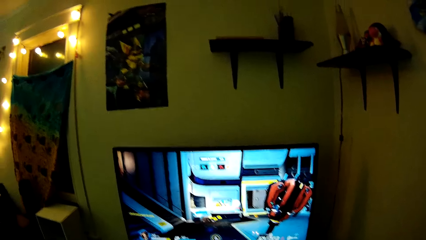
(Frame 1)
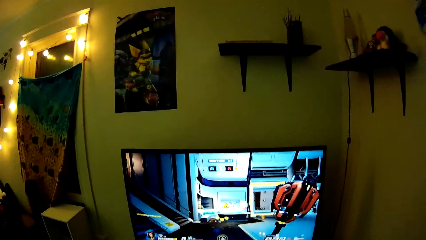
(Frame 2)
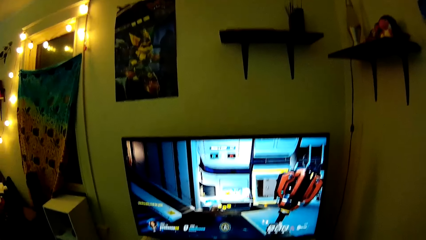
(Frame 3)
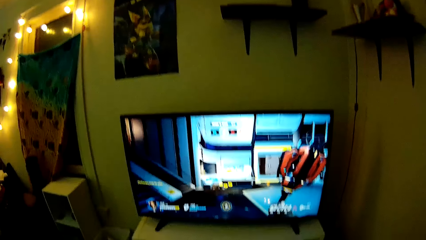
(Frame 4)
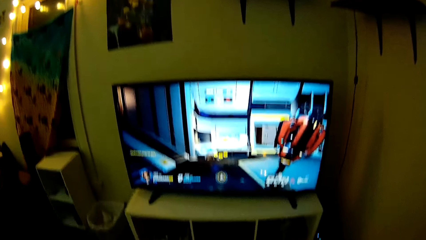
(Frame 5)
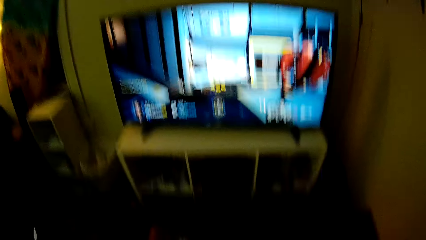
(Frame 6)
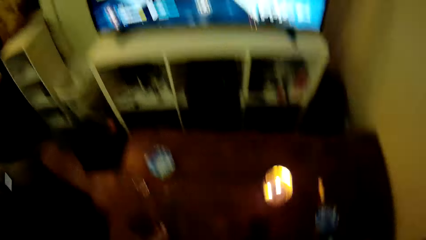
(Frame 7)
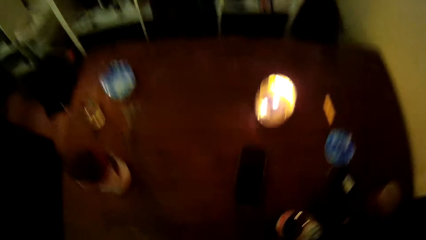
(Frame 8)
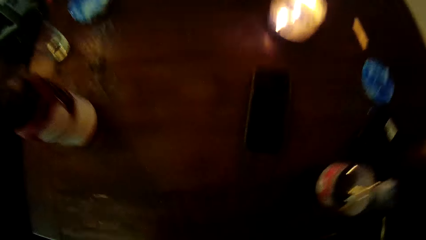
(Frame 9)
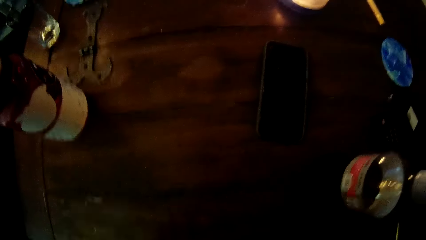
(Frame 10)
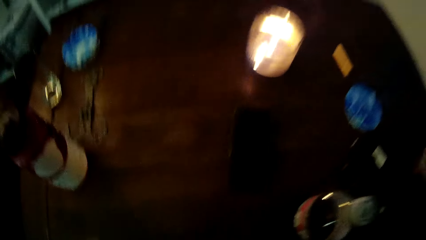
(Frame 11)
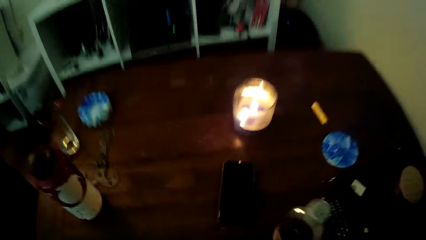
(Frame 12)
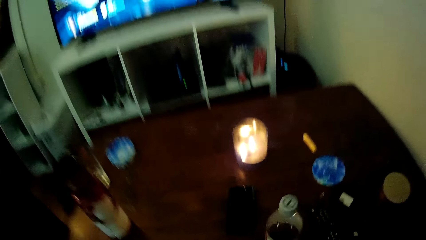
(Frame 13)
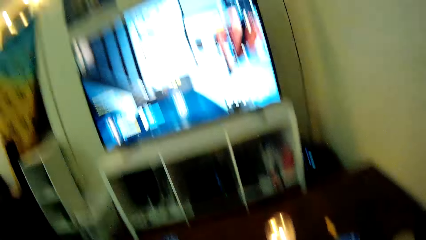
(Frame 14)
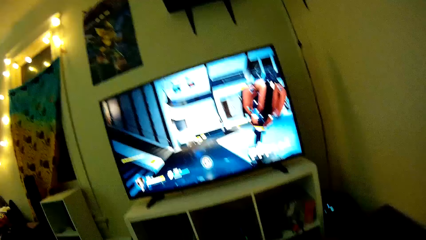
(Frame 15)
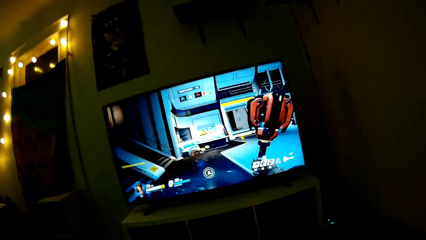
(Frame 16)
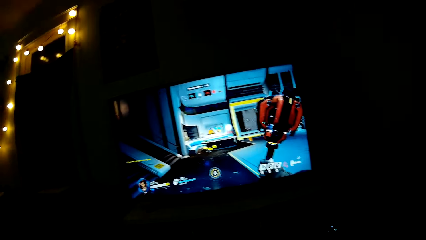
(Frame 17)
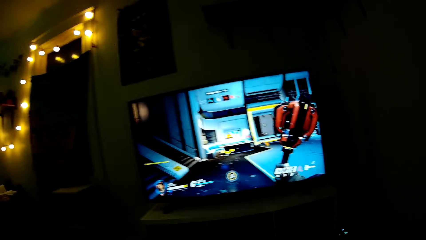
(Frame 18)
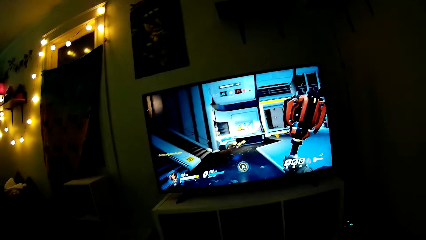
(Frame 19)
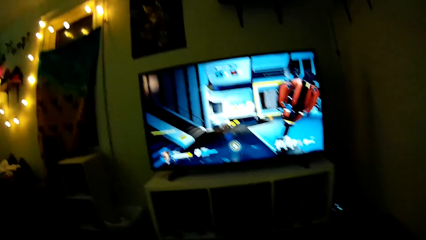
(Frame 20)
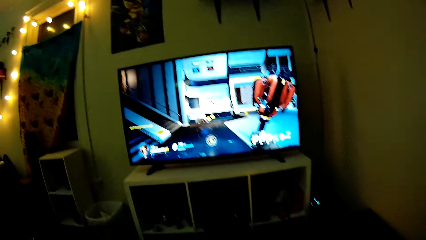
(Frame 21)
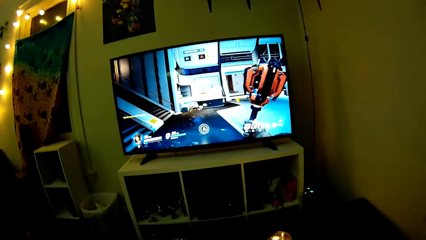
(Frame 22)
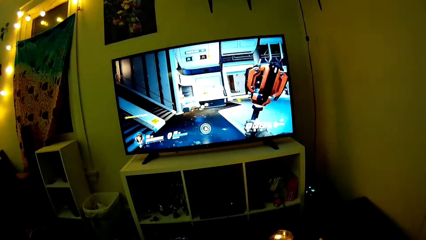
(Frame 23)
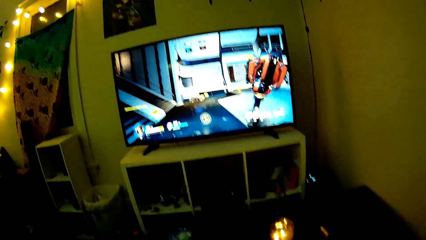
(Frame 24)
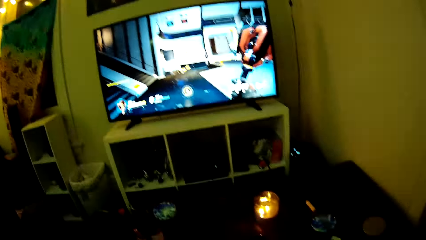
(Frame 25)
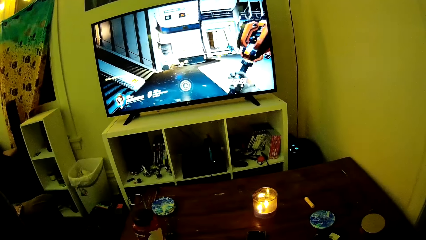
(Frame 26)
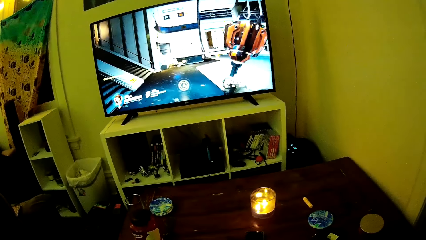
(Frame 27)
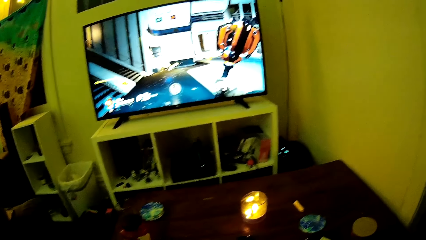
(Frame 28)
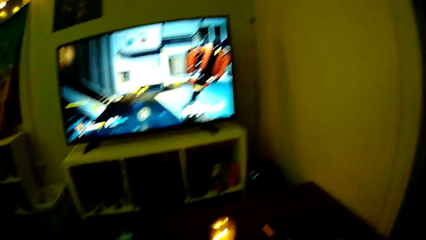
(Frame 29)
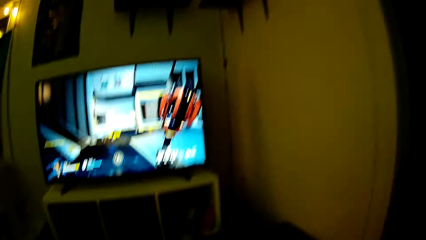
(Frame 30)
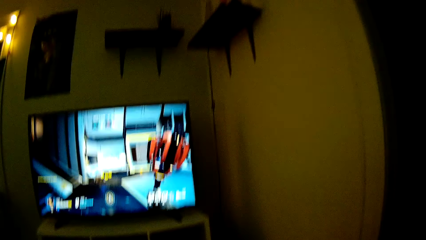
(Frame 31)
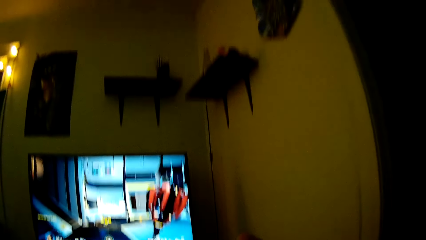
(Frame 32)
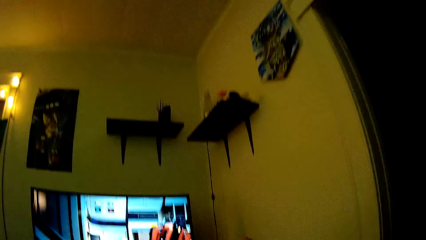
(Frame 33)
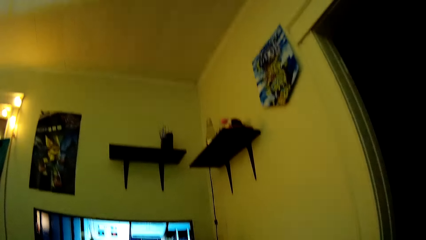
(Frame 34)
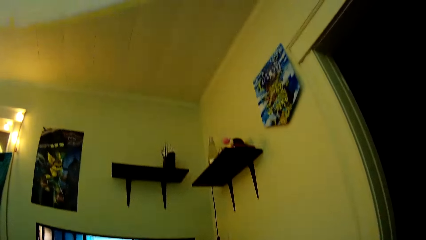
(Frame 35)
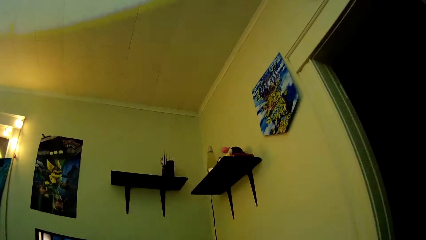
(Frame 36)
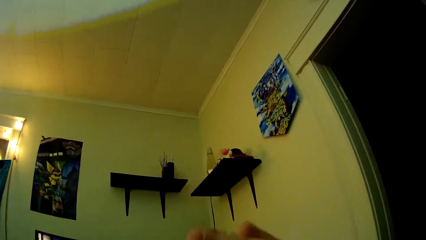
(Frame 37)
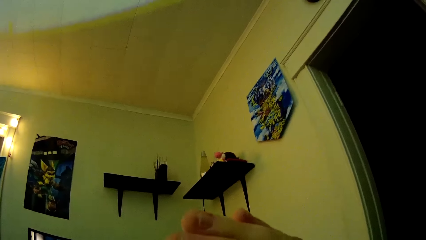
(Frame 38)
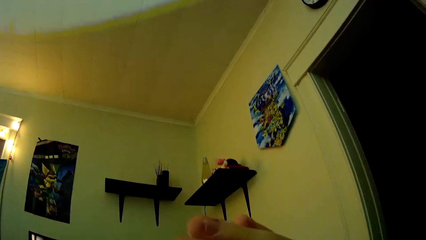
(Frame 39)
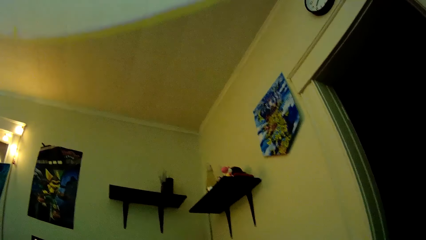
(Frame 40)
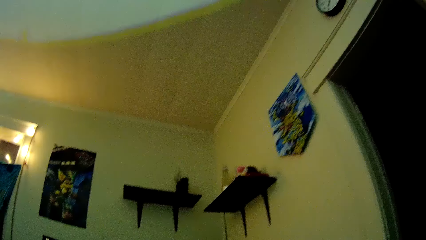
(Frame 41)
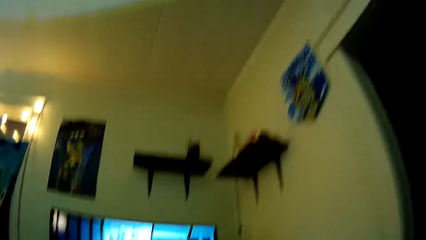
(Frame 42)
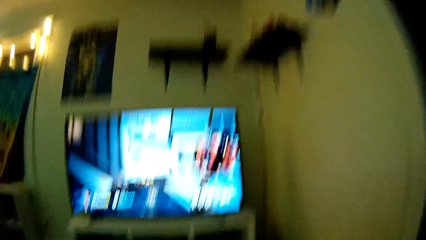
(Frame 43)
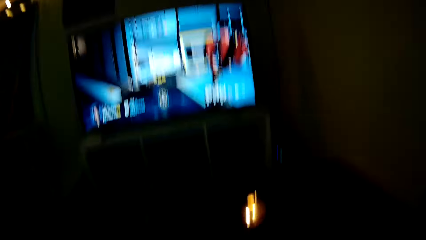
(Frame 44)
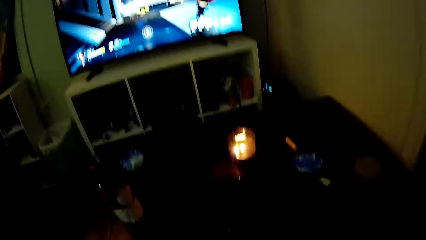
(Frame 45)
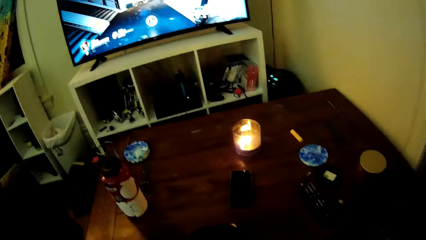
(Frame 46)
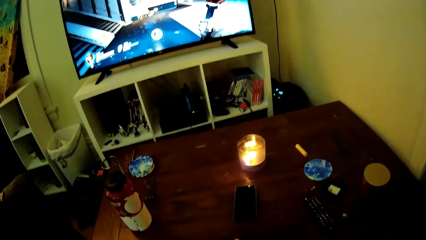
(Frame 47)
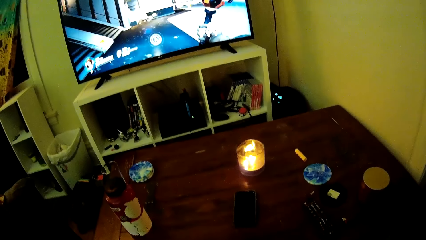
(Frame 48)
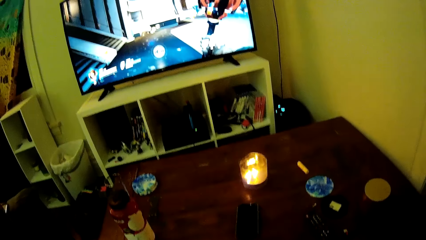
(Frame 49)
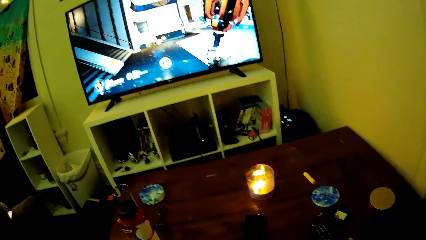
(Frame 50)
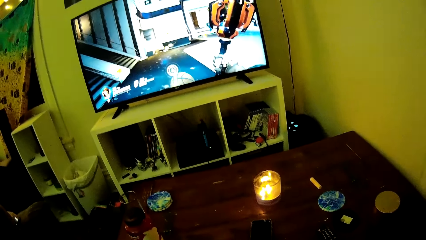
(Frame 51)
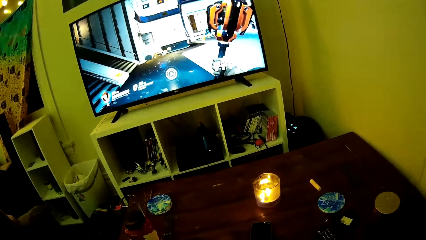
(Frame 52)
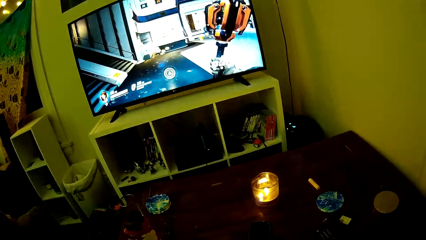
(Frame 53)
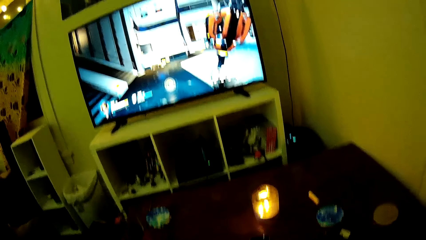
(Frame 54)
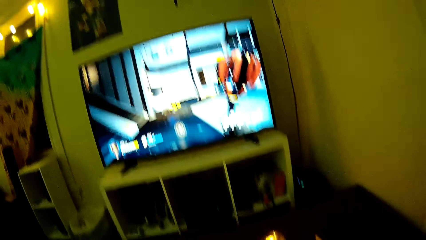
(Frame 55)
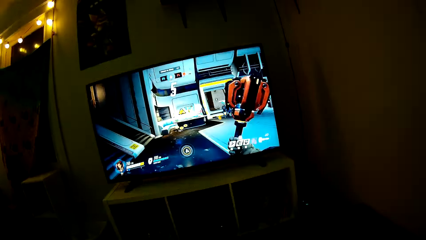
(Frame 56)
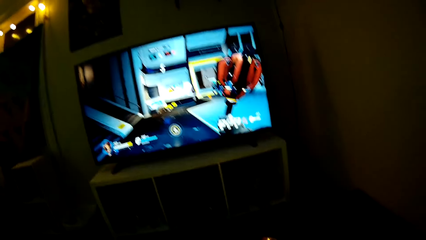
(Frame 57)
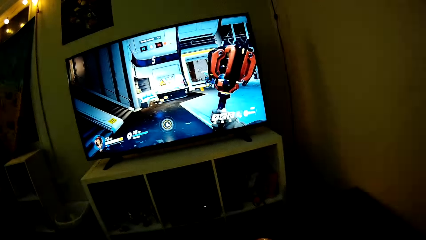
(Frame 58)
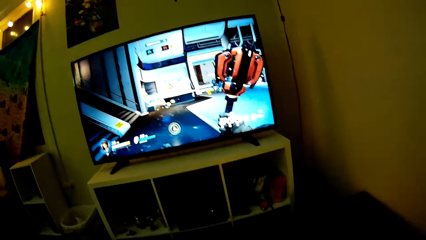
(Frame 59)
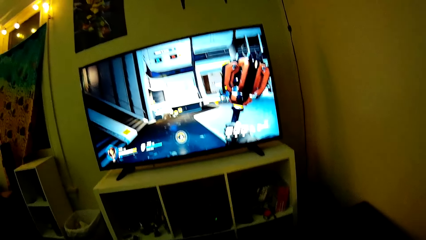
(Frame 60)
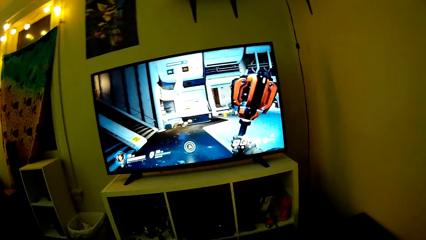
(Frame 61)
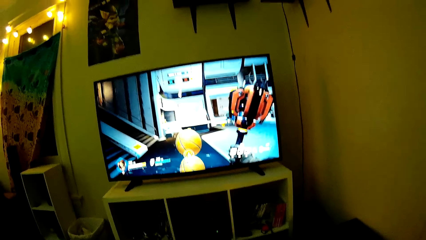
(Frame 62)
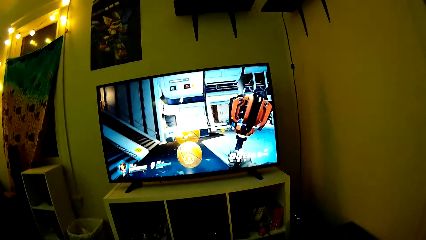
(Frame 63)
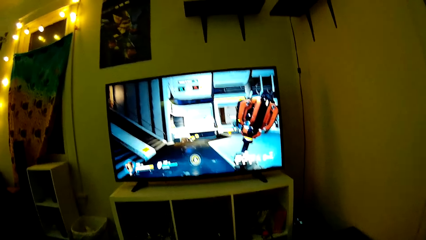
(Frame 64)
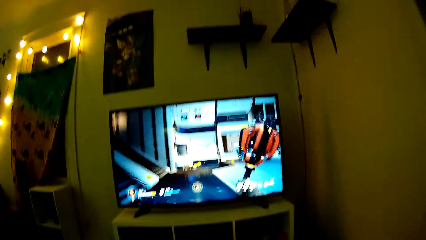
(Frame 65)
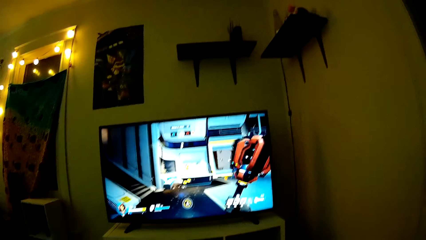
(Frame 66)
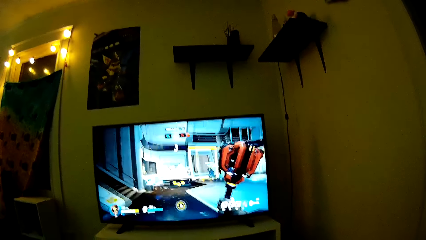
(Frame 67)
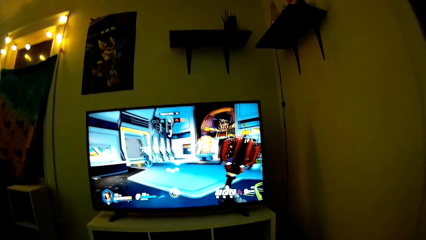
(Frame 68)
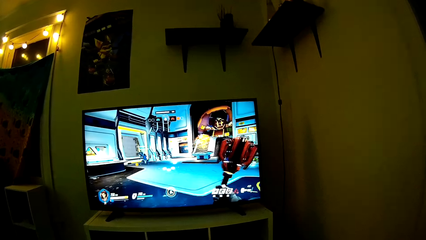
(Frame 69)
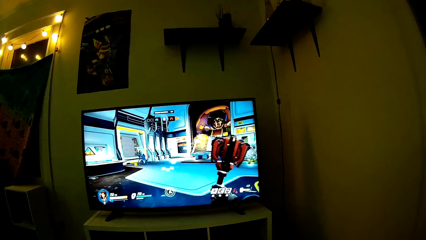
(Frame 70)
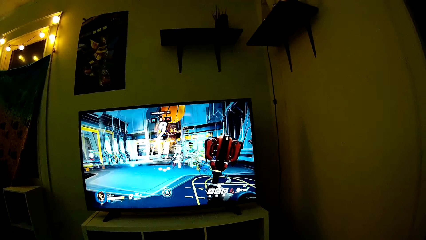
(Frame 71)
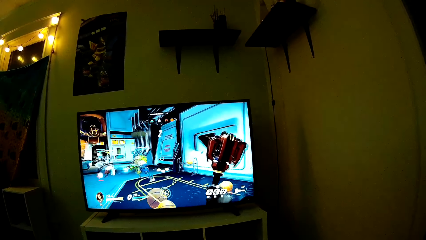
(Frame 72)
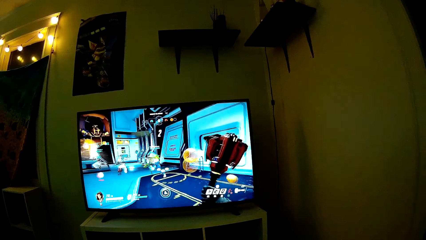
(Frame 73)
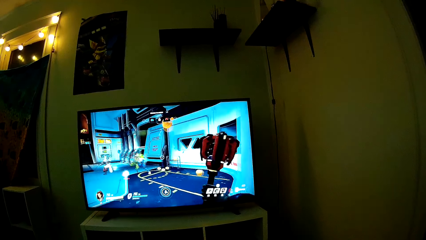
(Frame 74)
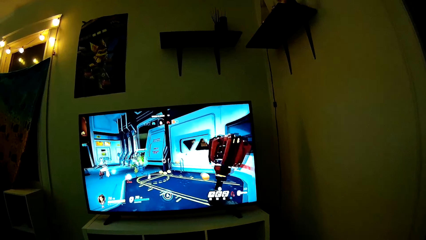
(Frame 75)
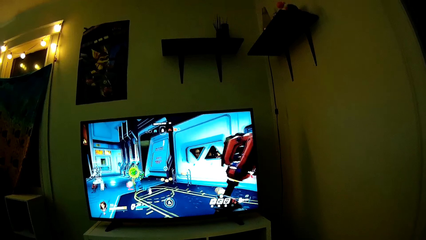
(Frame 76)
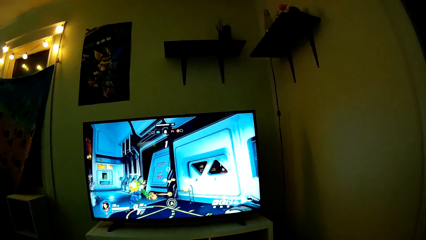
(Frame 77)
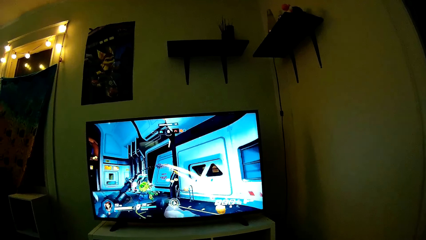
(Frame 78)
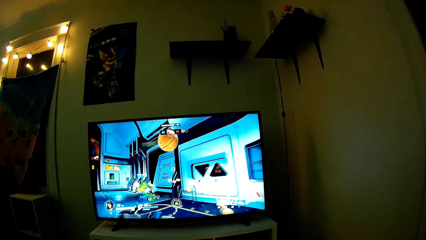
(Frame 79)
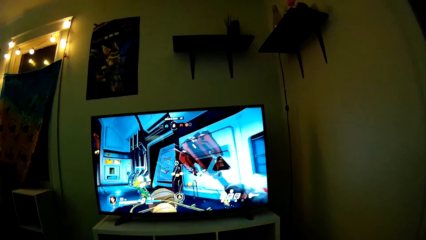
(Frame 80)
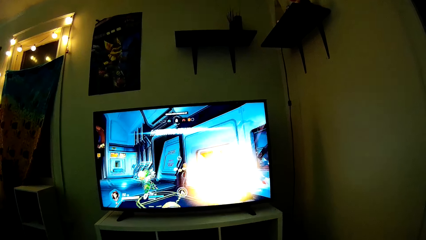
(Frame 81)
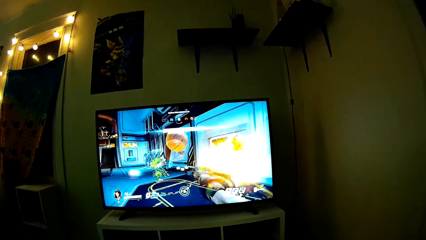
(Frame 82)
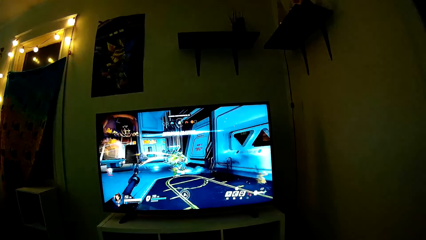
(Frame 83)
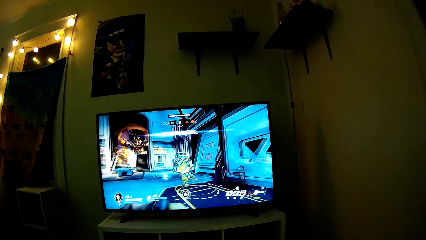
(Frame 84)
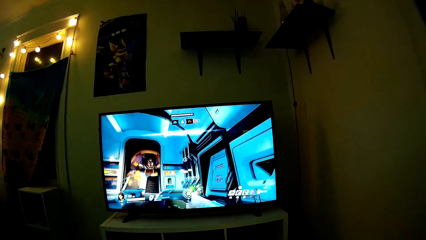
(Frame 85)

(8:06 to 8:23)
The camera wearer stares at the table. They play PlayStation TV. They look at the wall. They play PlayStation TV.
